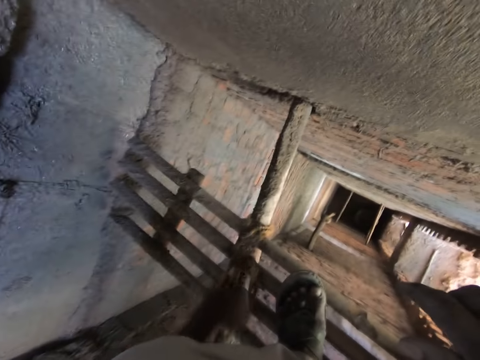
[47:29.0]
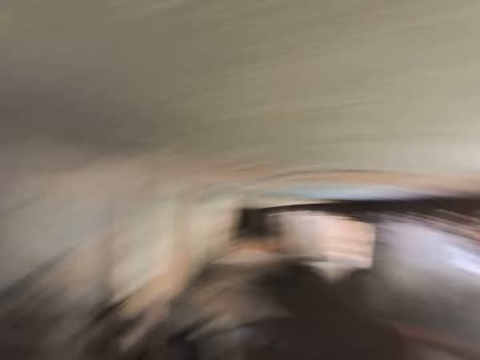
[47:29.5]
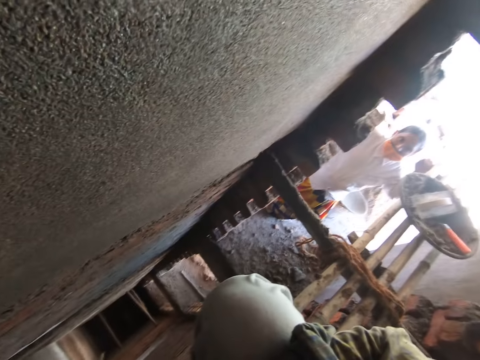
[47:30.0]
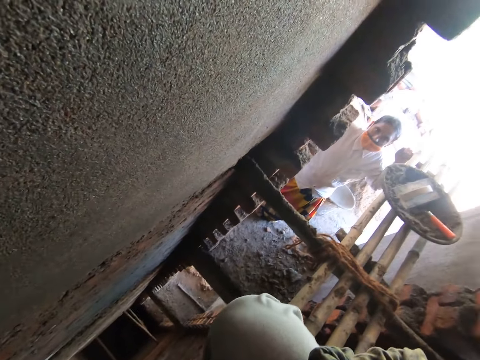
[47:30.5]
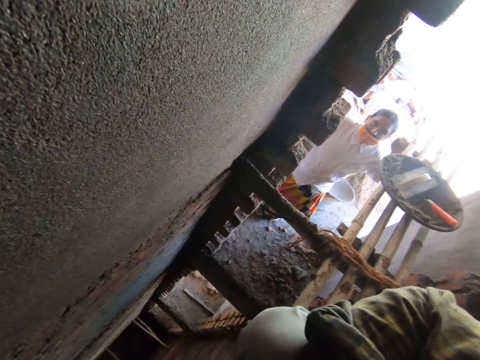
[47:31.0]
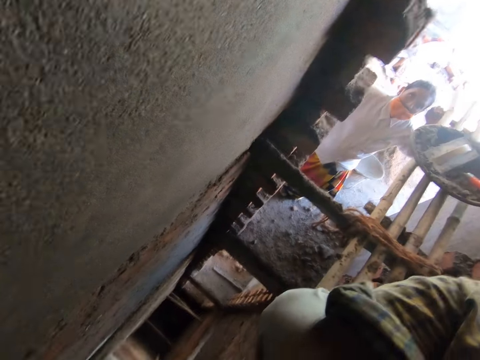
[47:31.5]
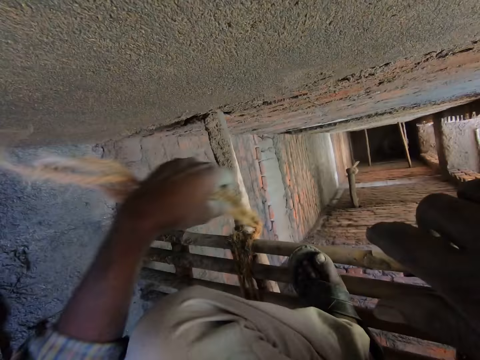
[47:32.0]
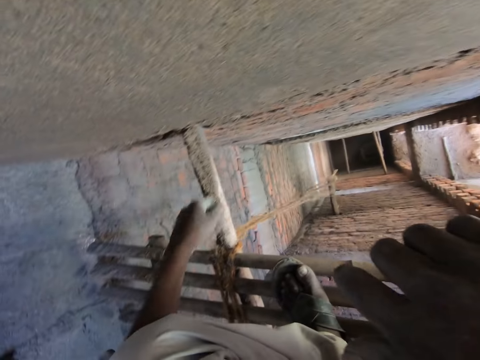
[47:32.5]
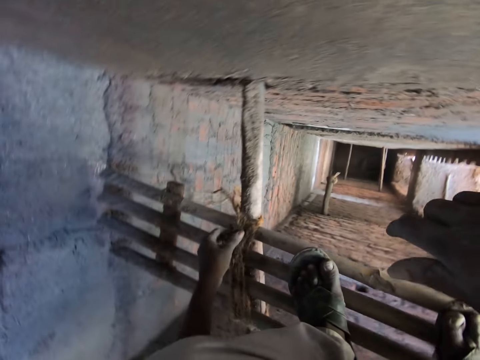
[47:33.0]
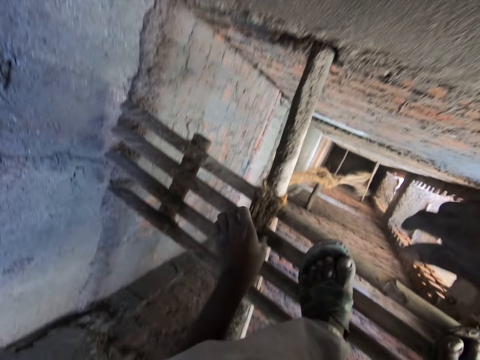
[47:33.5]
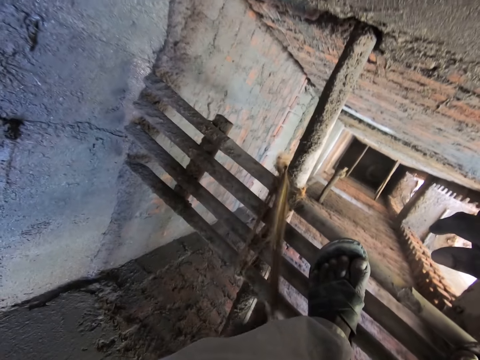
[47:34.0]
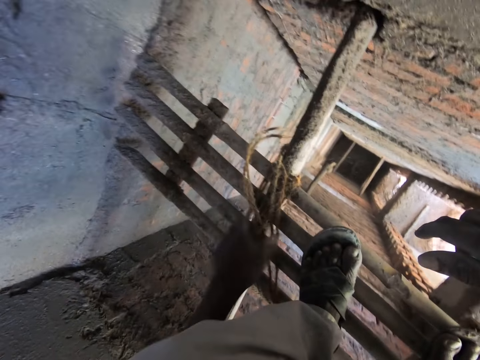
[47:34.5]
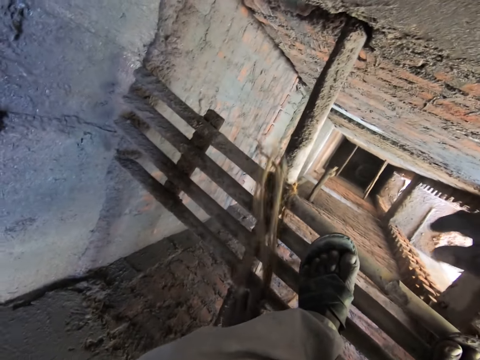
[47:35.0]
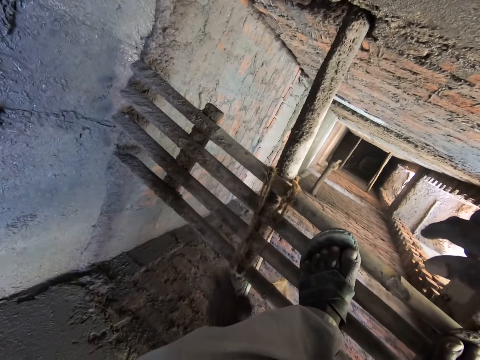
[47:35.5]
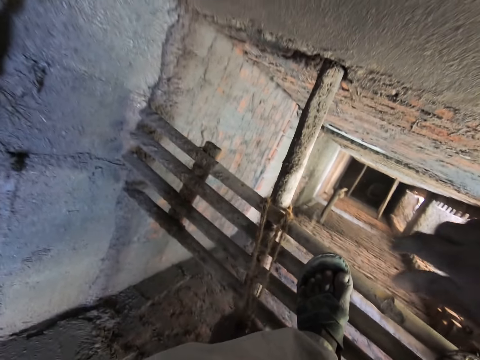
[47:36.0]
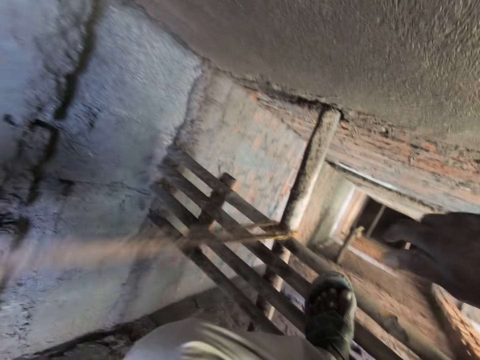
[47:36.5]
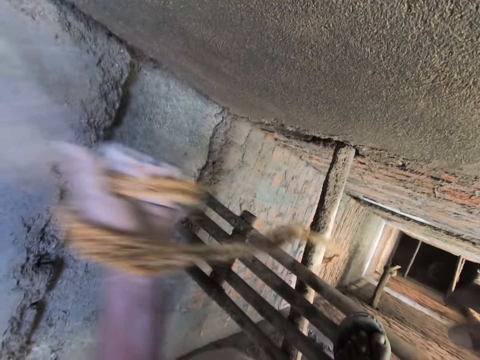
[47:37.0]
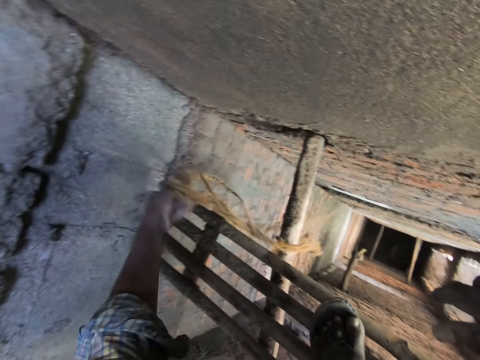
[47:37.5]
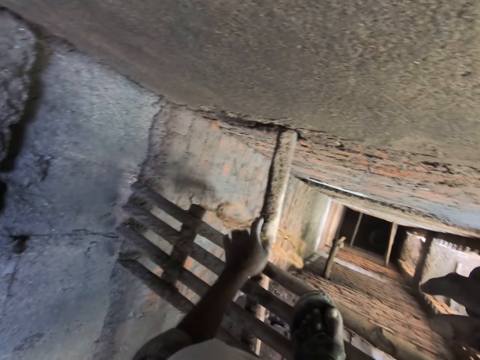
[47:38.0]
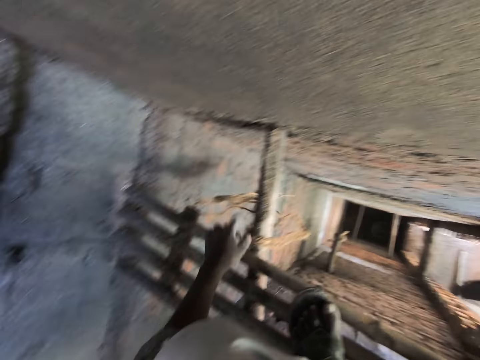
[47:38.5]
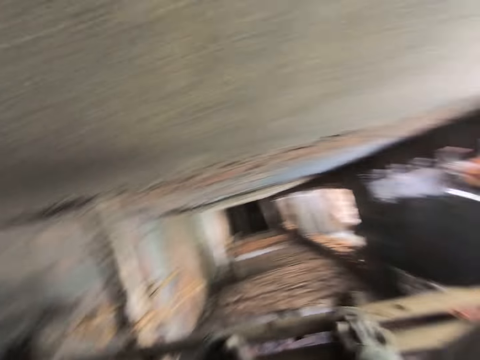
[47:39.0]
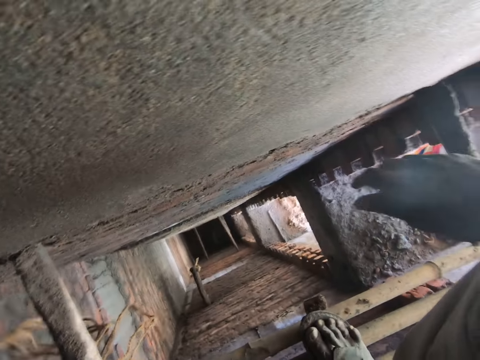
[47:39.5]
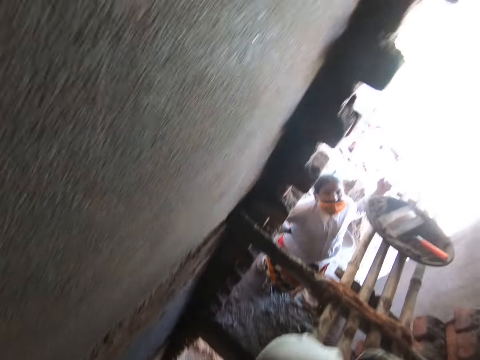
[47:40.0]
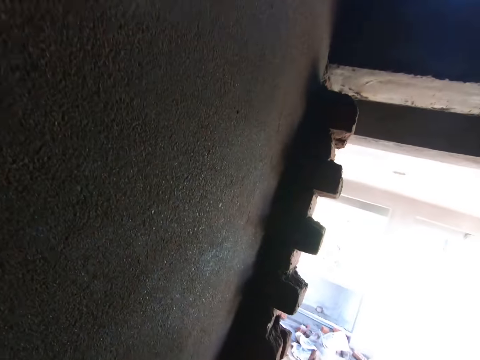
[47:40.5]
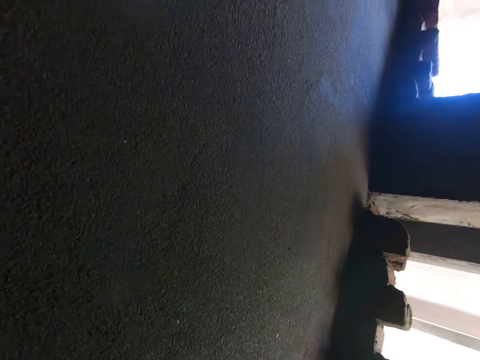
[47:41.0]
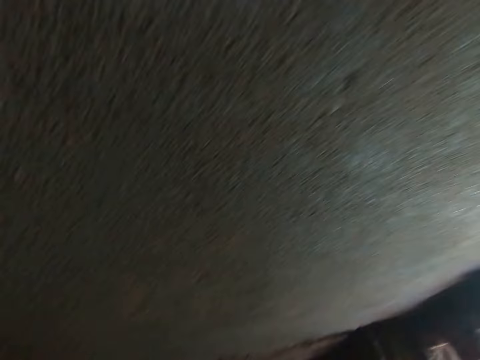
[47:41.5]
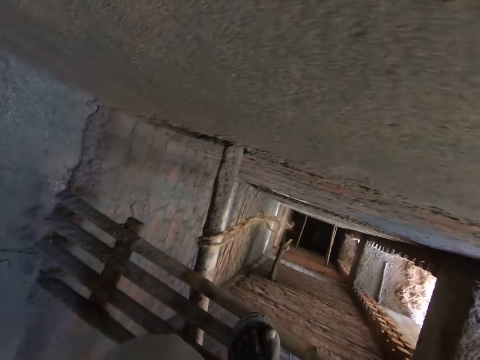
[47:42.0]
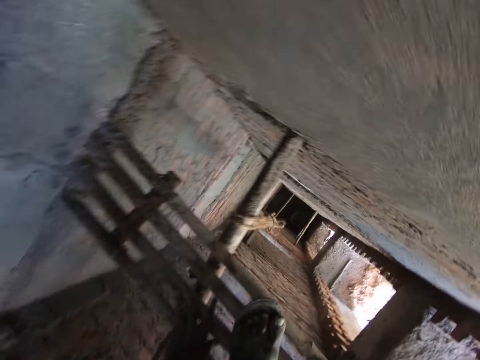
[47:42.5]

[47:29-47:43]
The camera wearer unties the rope. They talk to the man. They untie the rope.

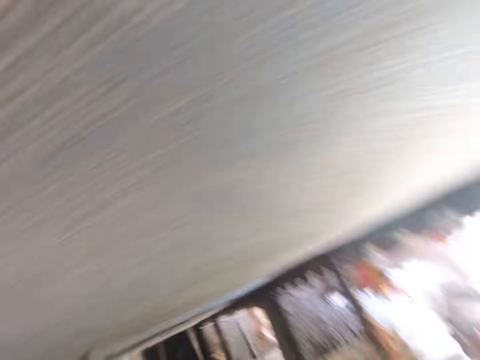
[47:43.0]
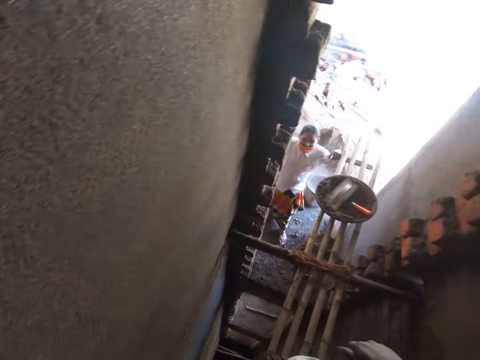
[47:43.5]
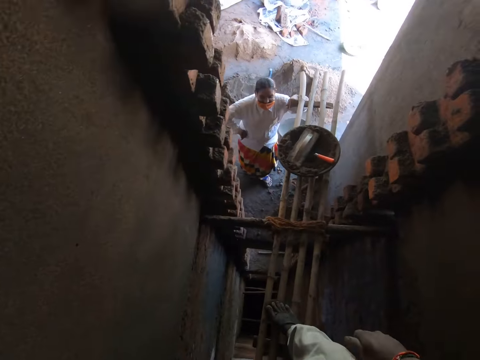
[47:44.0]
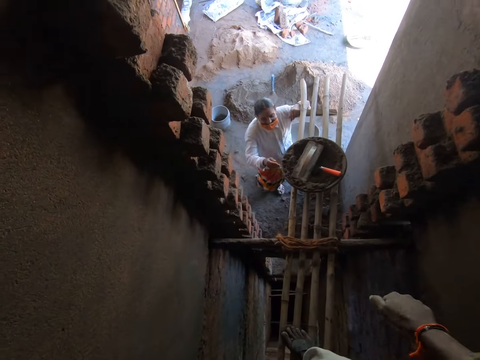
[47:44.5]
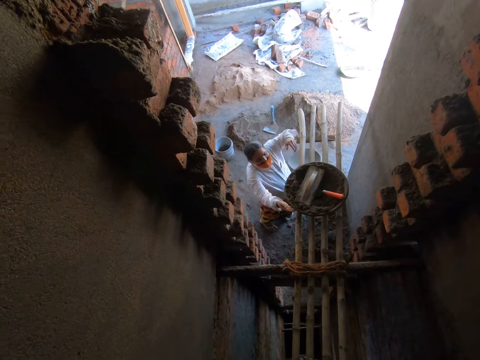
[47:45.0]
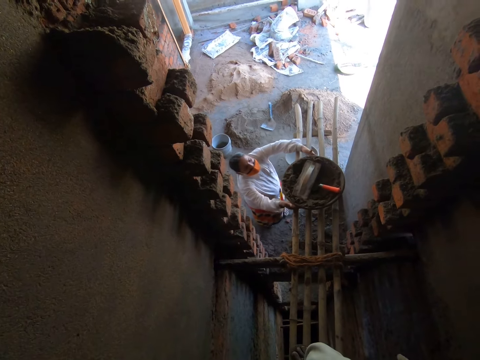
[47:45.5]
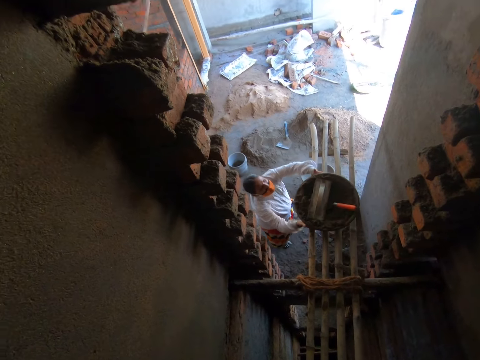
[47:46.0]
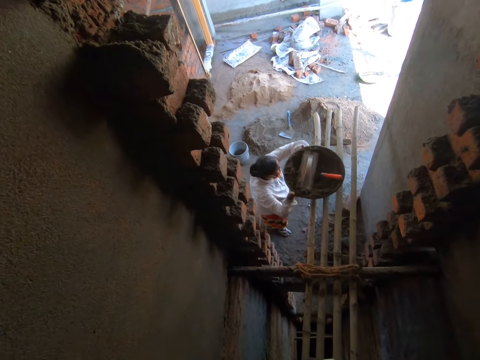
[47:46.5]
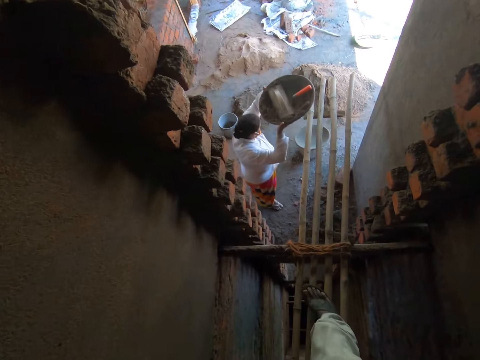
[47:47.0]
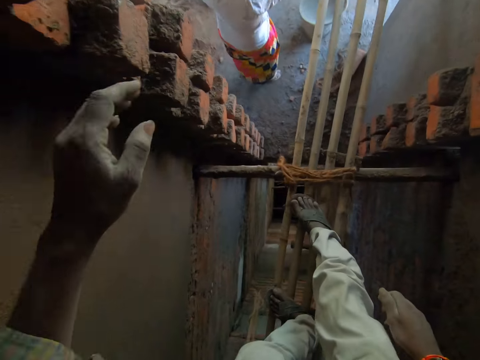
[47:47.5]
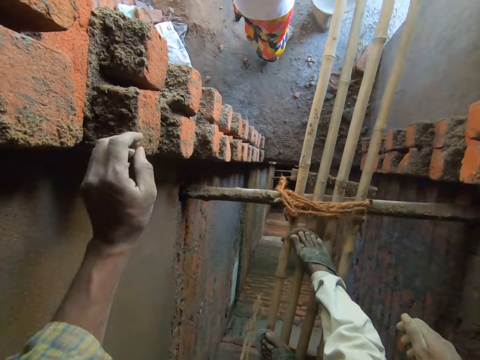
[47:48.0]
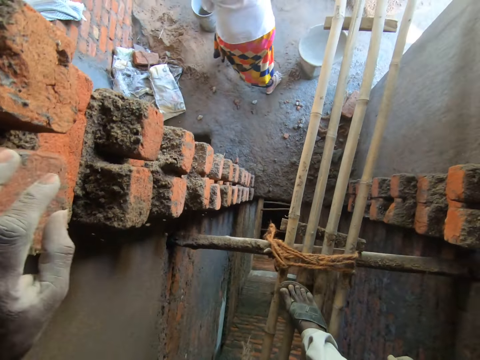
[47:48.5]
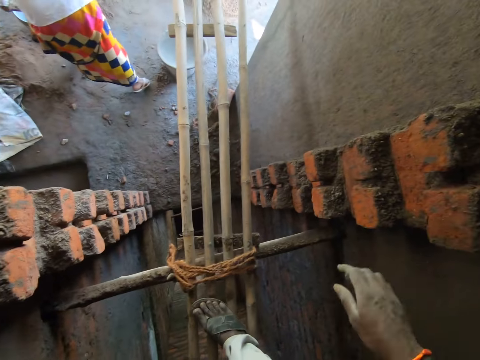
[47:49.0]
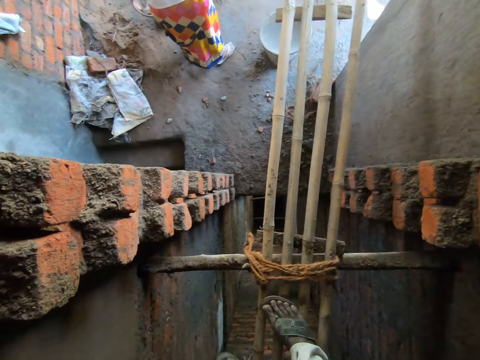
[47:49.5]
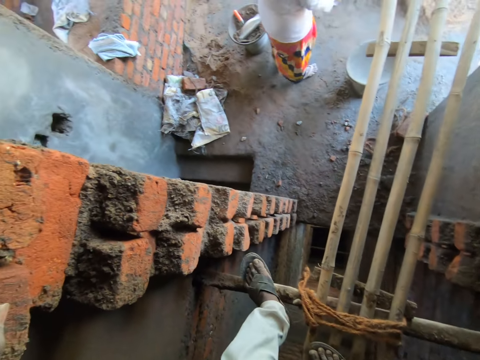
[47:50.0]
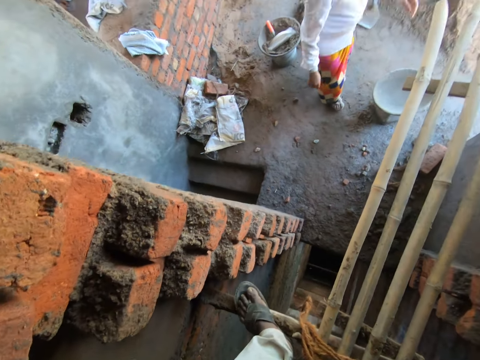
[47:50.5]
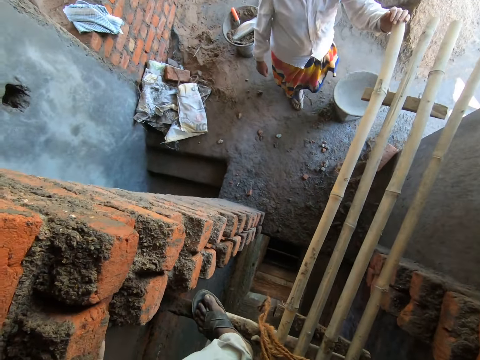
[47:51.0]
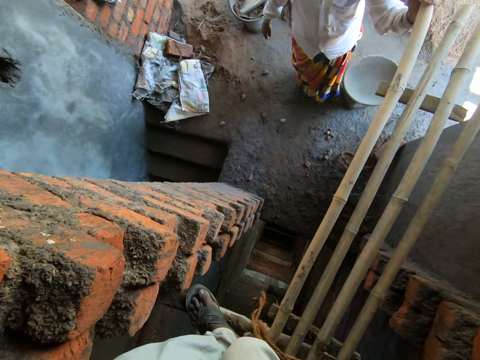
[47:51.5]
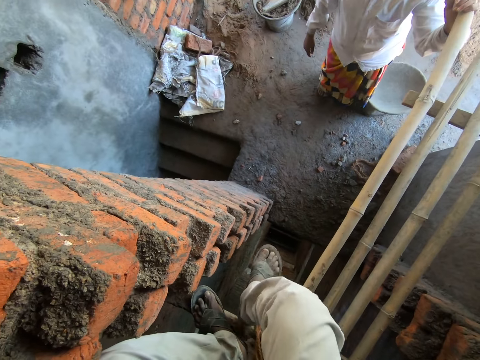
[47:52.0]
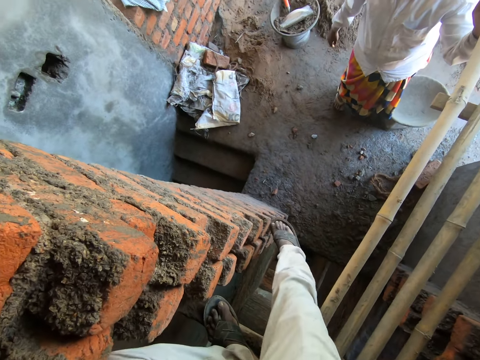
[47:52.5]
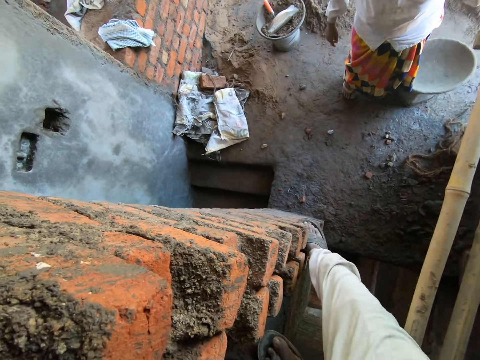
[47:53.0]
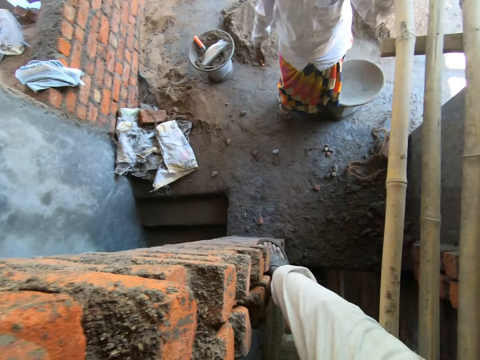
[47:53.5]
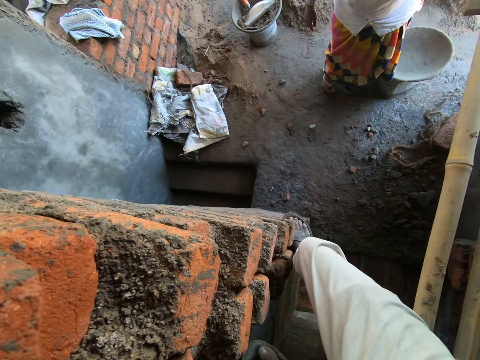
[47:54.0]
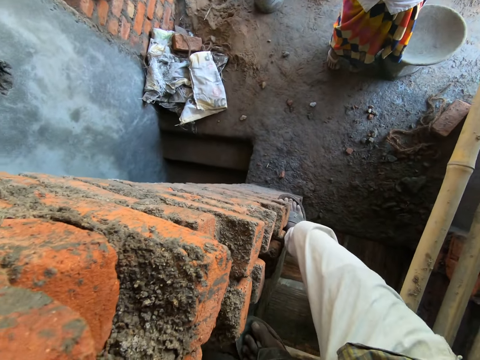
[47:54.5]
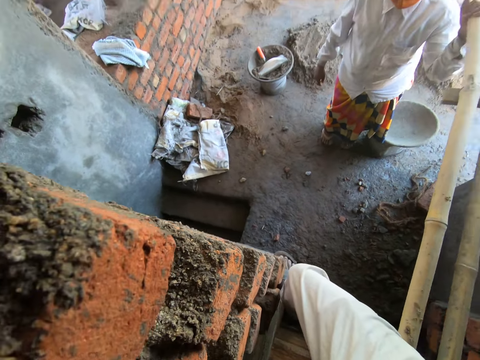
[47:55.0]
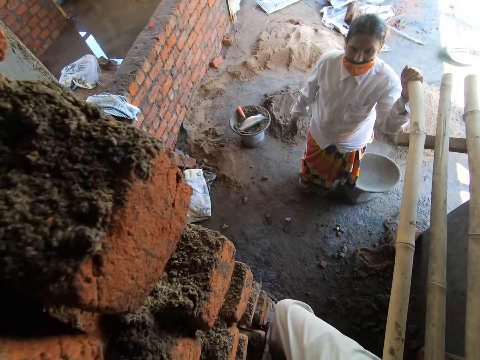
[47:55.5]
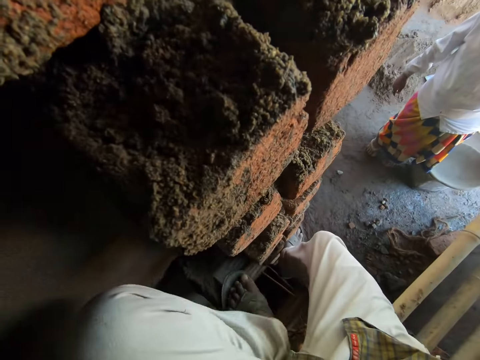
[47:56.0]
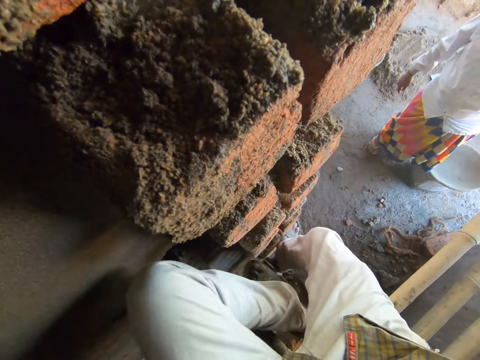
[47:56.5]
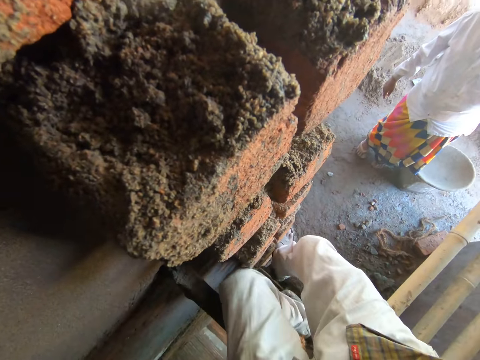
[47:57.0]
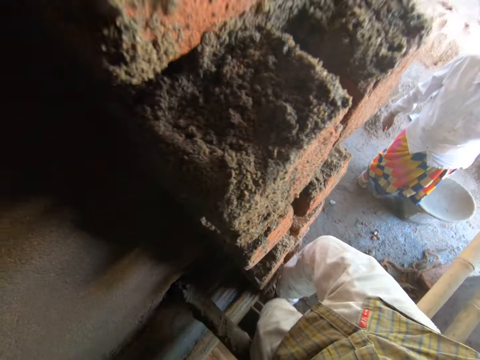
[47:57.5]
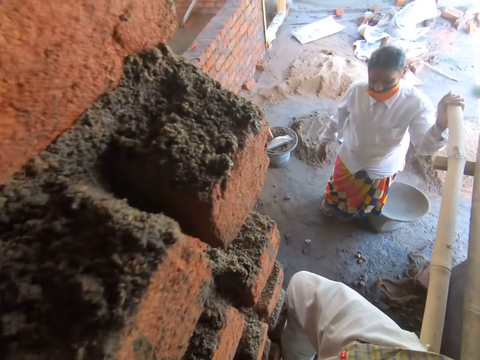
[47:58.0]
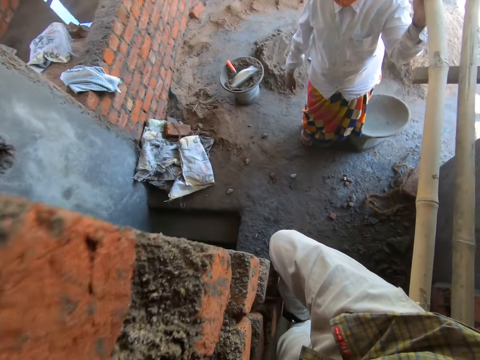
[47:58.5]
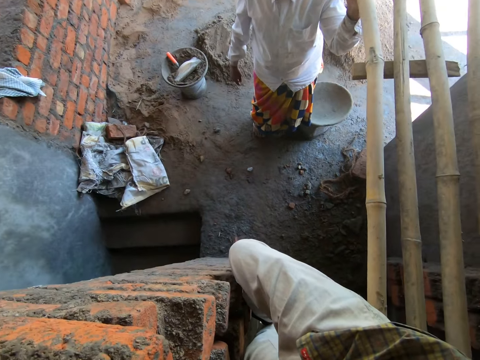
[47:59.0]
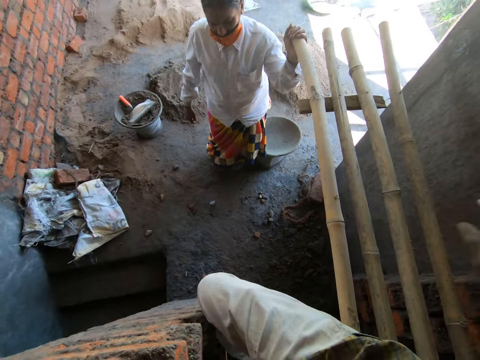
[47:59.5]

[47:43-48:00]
The camera wearer unties the rope. The woman carries the pan from the wooden ladder with her hands. The camera wearer walks down.
